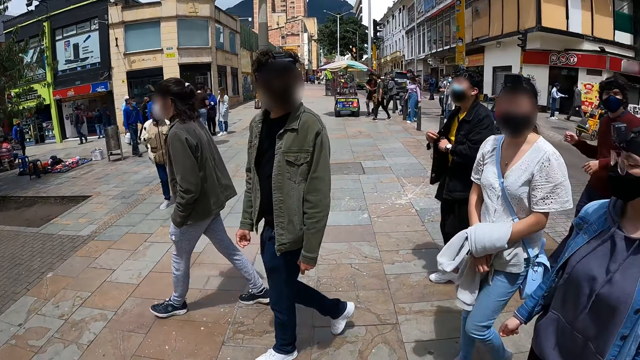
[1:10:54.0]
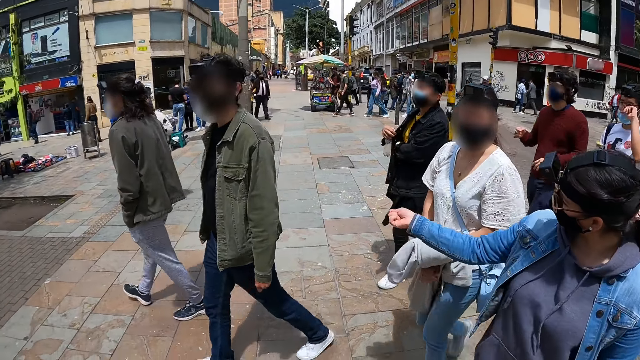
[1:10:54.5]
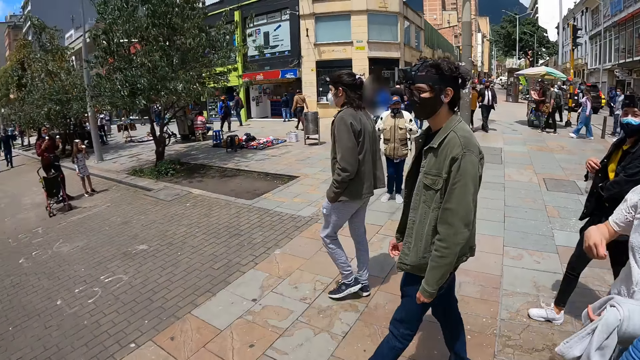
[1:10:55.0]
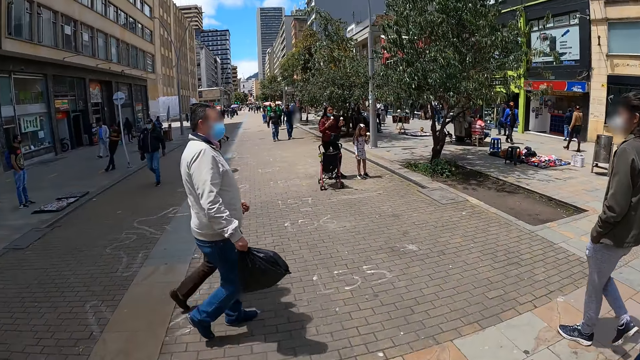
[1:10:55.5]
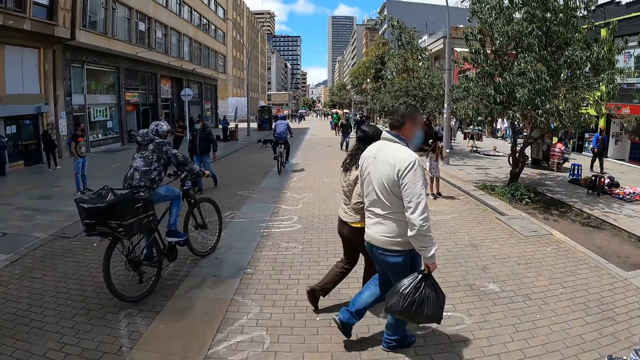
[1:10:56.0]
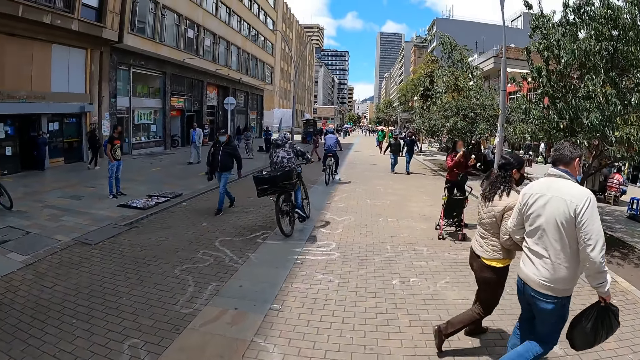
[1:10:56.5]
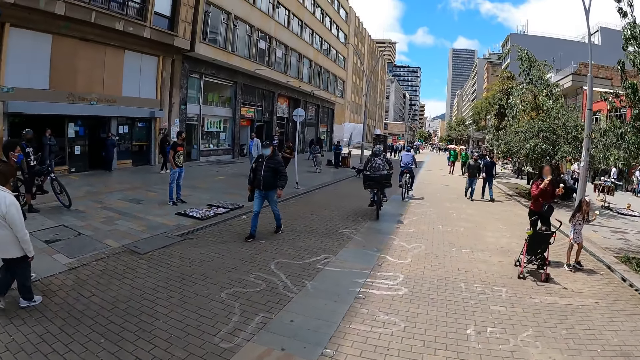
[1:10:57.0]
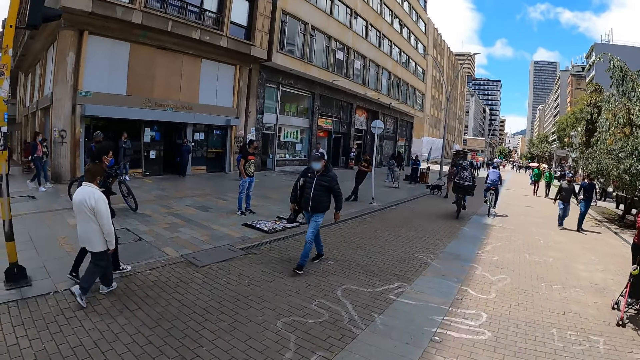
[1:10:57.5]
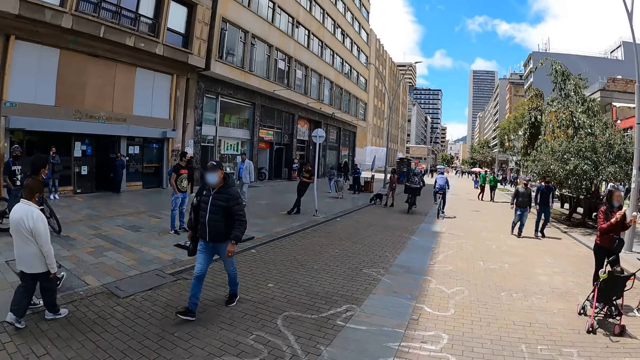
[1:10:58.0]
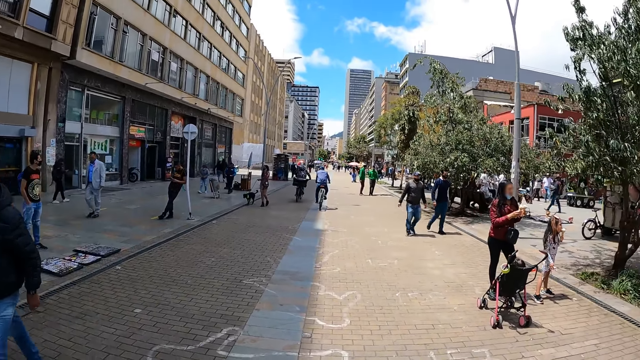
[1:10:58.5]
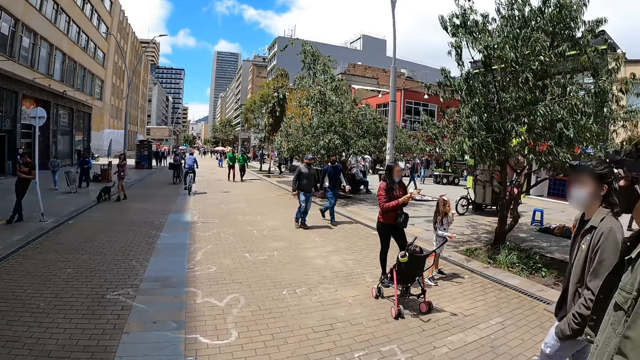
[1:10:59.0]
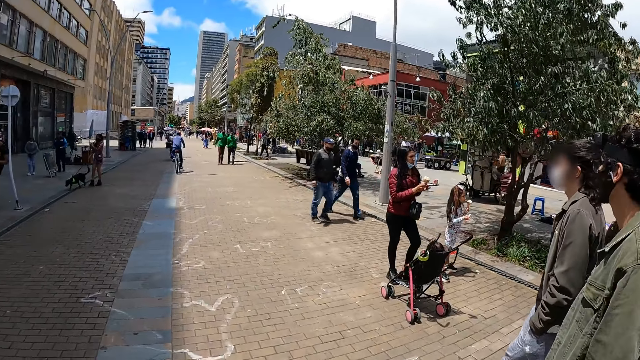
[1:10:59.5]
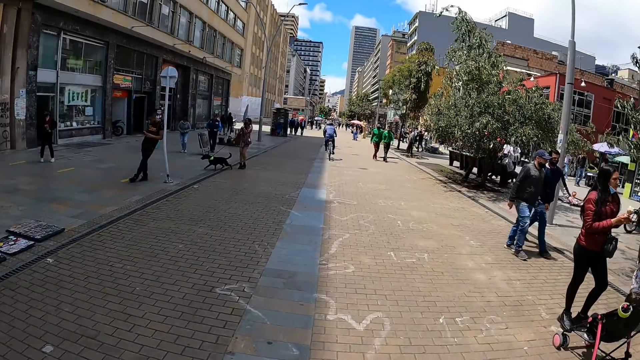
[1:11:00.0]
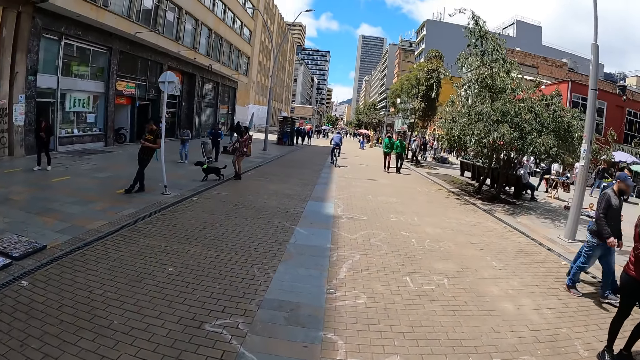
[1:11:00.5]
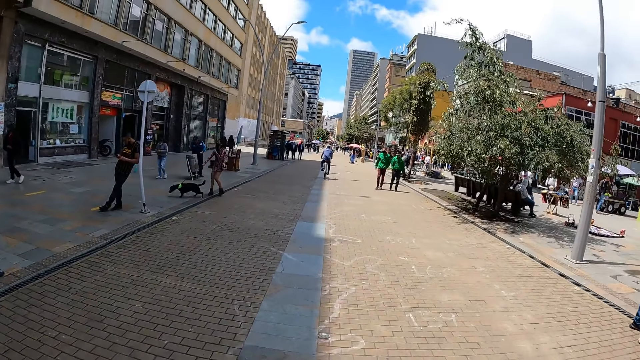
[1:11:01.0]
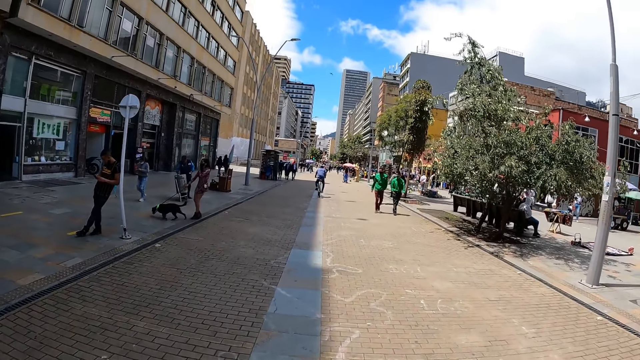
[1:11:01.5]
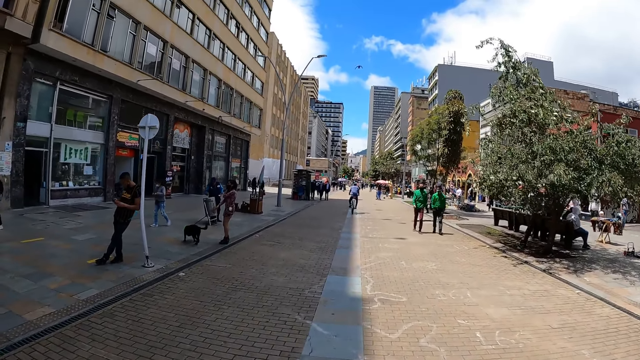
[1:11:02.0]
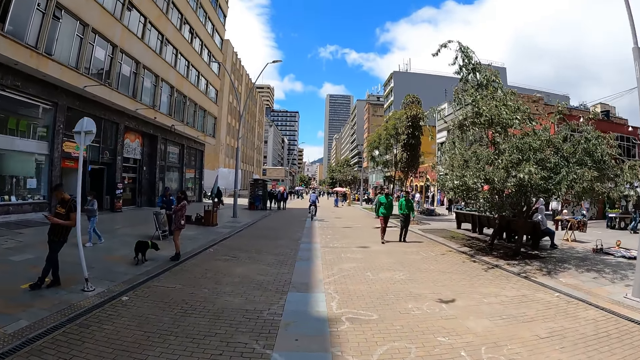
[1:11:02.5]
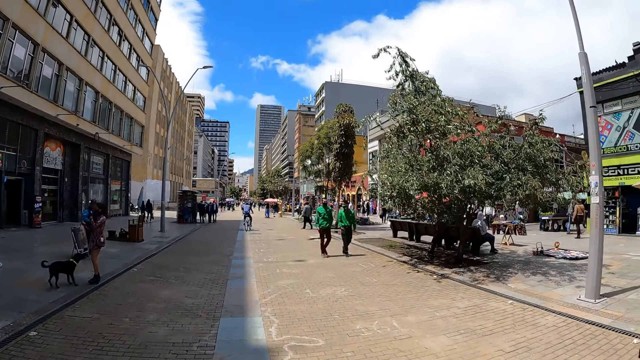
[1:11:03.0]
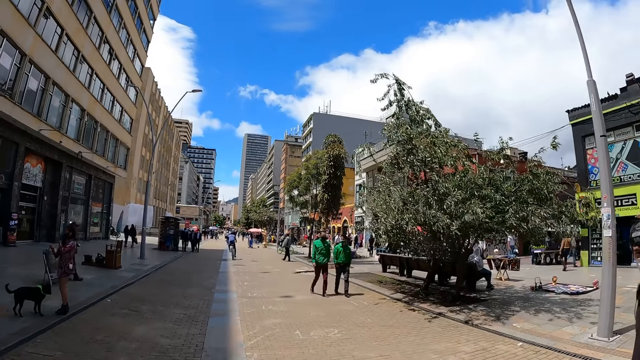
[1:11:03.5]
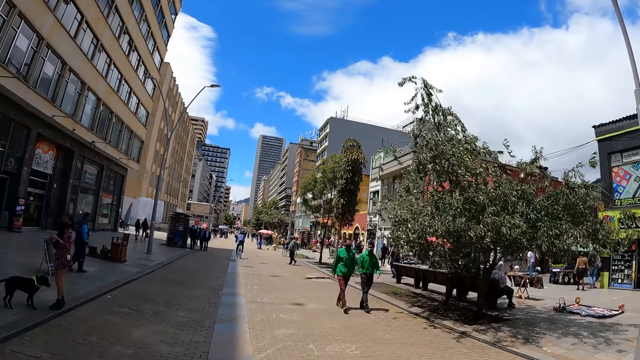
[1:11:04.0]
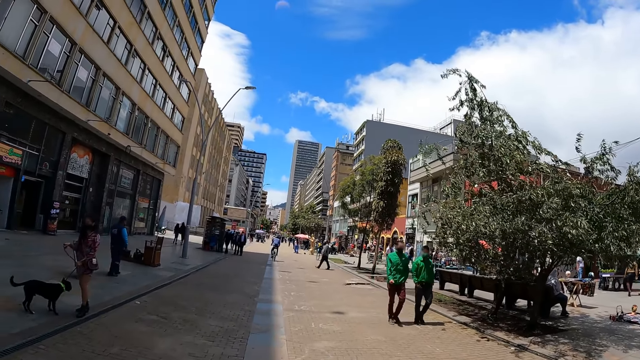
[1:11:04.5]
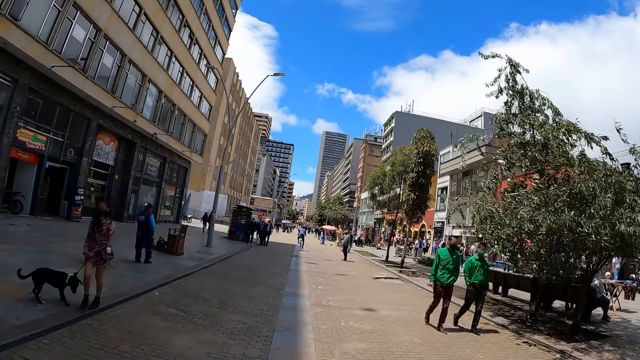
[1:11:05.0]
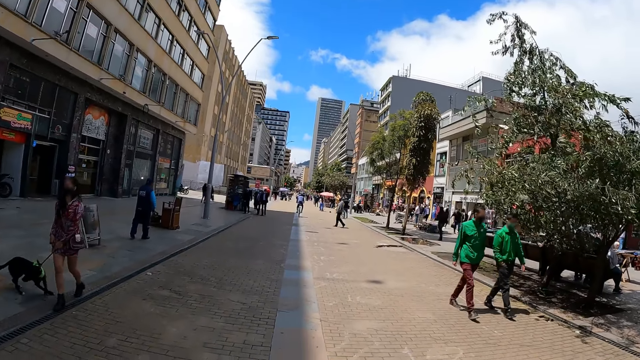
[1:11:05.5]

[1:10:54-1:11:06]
A woman moves the right hand. The camera wearer turns around. A man walks along another man. The camera wearer walks around.

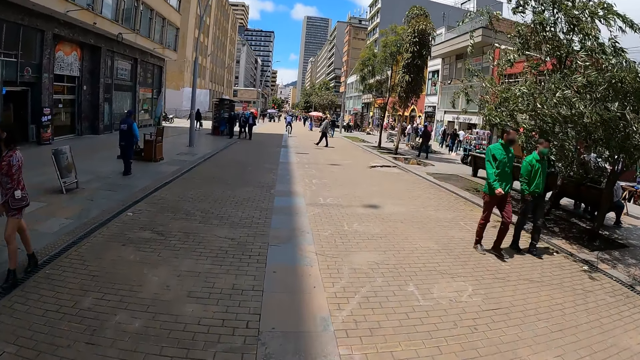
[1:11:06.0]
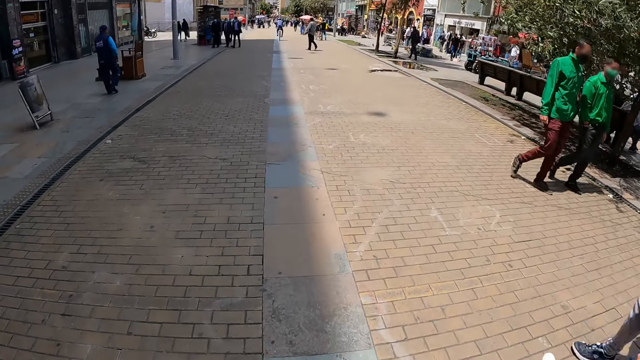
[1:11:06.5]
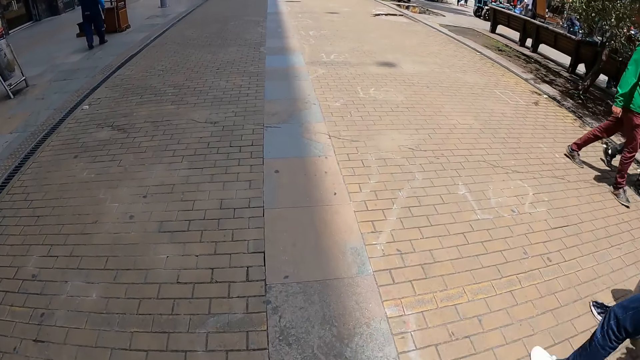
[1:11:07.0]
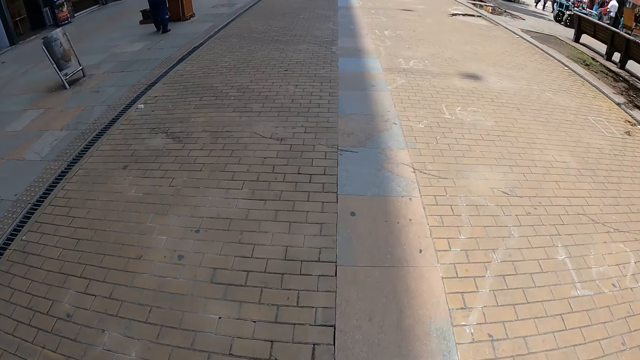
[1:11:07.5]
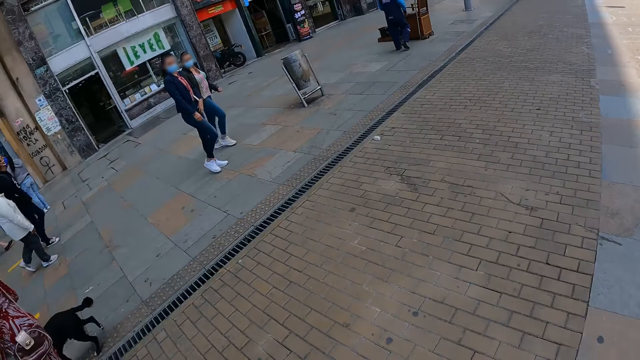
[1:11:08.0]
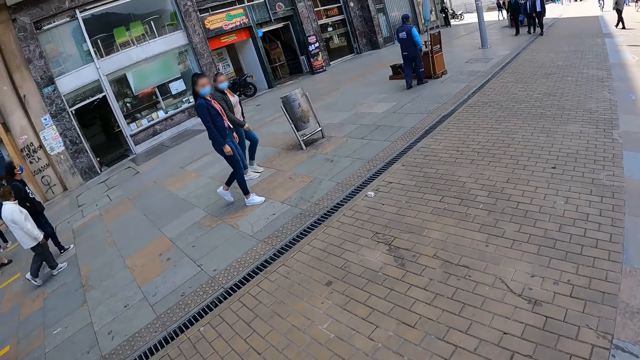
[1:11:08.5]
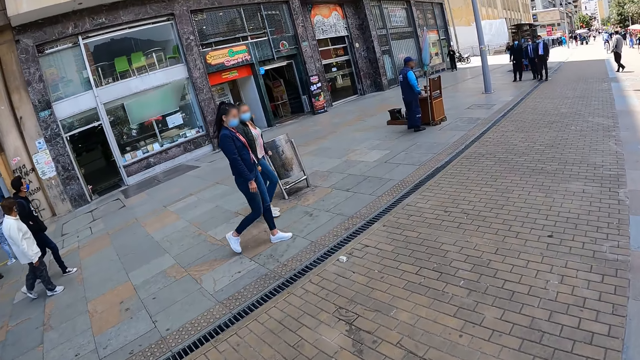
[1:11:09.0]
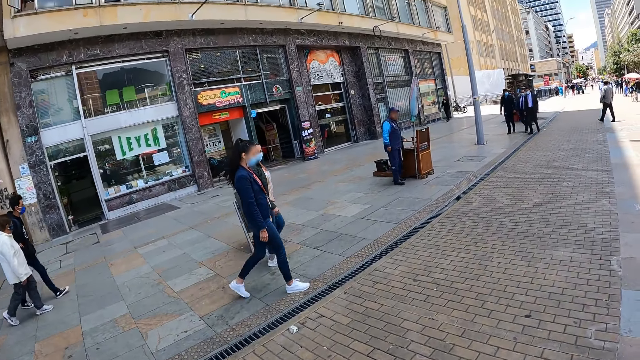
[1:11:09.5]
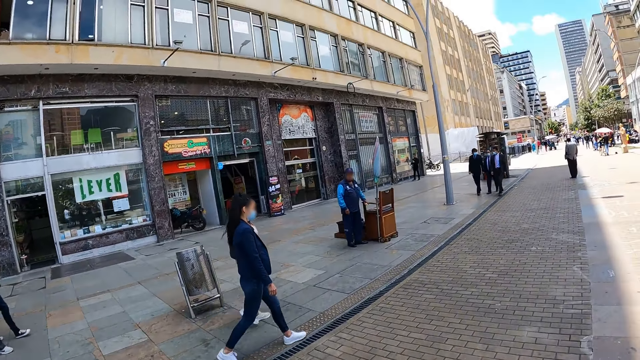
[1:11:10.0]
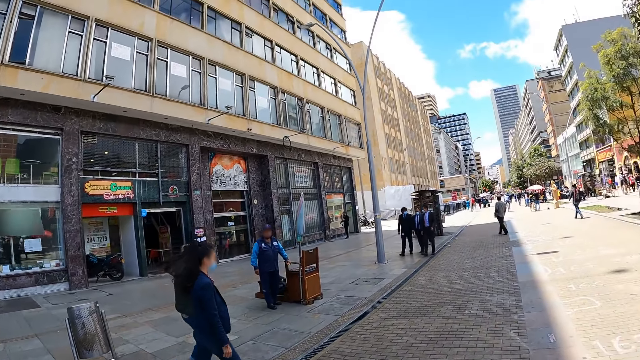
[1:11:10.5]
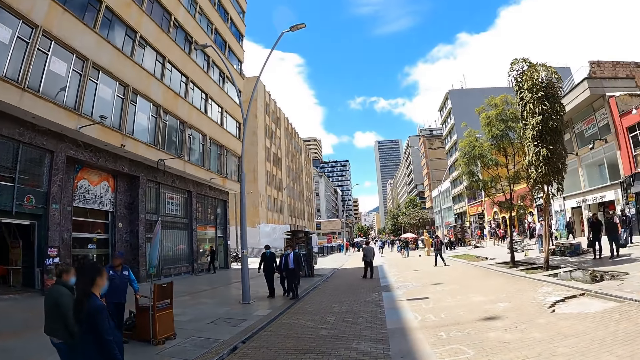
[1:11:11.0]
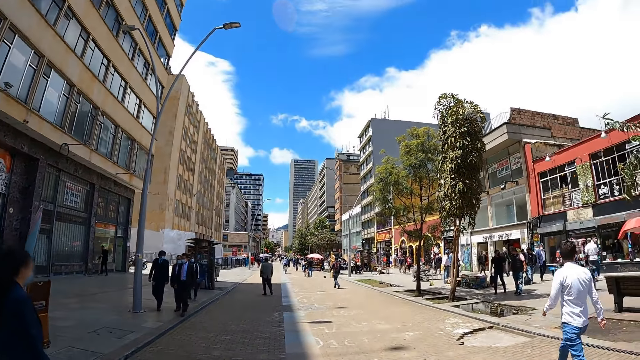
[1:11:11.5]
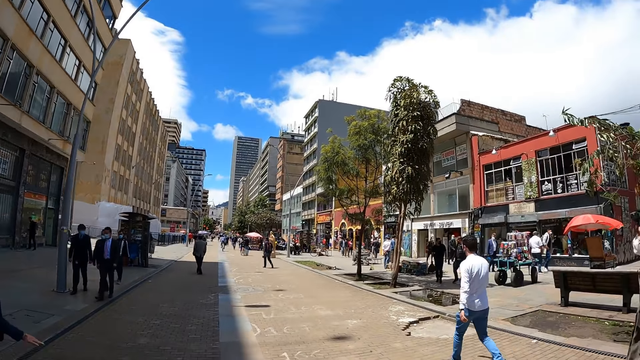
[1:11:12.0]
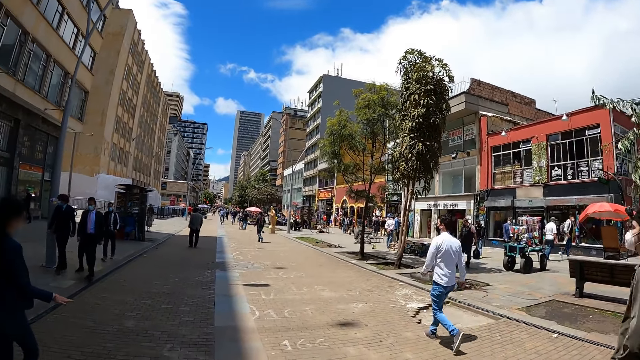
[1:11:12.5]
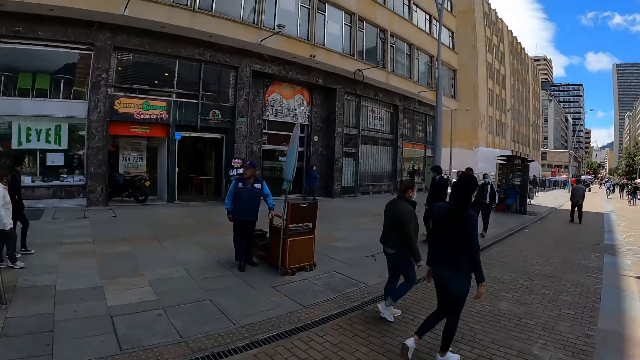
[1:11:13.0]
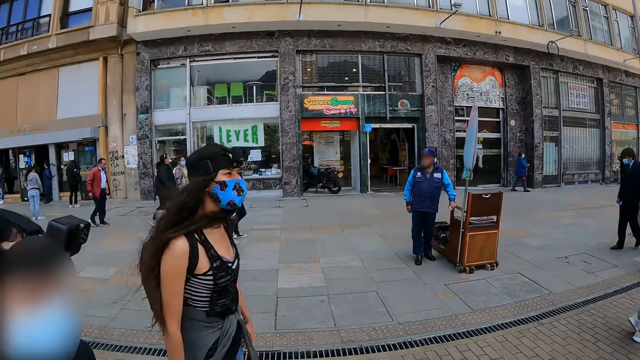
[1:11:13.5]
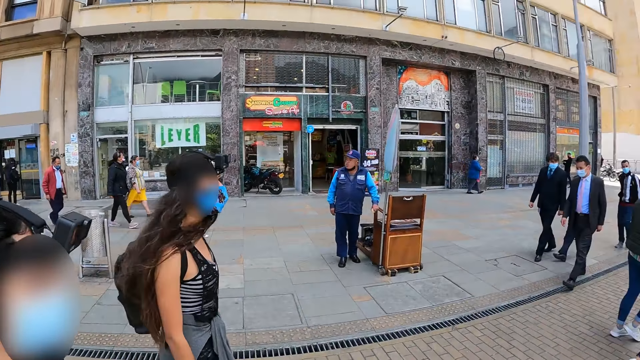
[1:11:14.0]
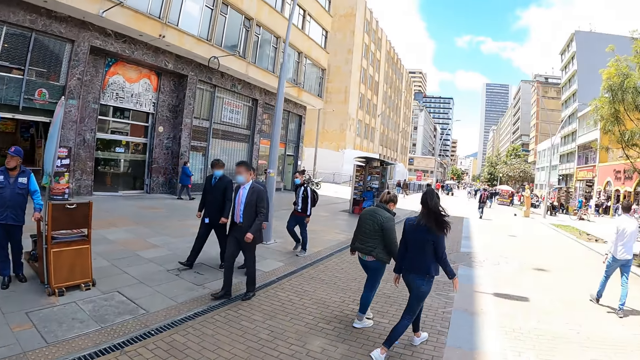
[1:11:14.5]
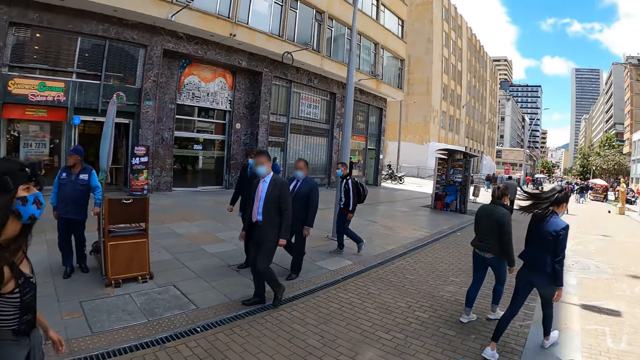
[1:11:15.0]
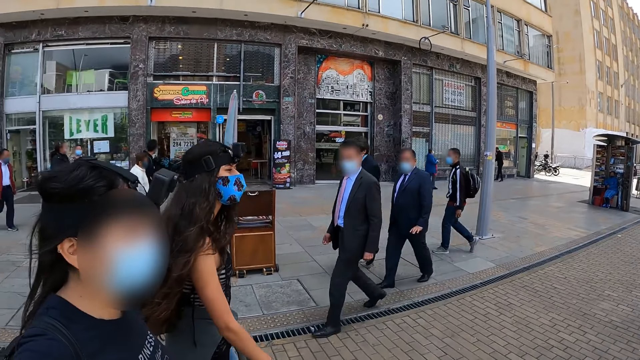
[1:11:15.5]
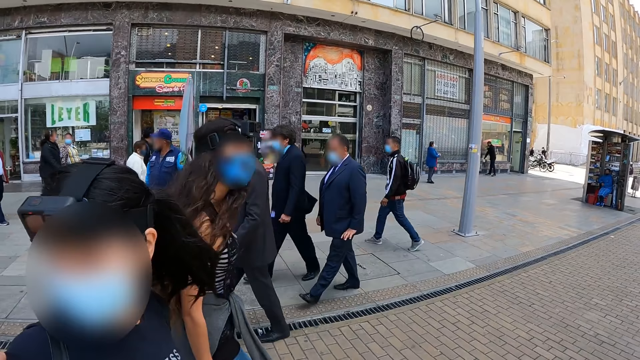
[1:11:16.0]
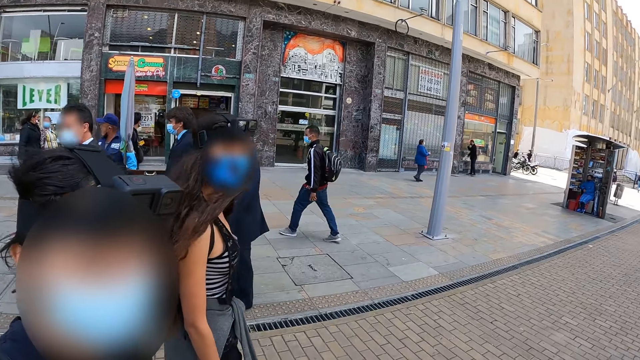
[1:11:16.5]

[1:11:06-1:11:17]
A woman walks along another woman.
